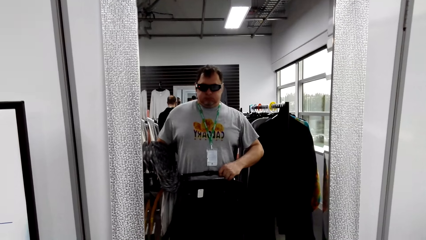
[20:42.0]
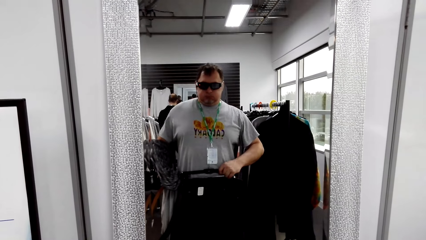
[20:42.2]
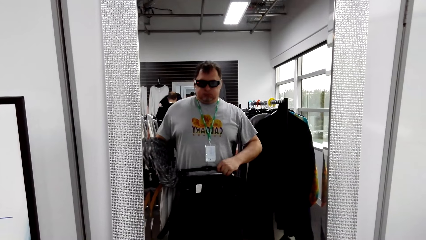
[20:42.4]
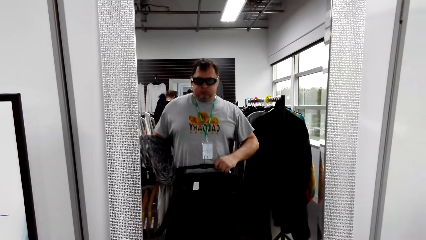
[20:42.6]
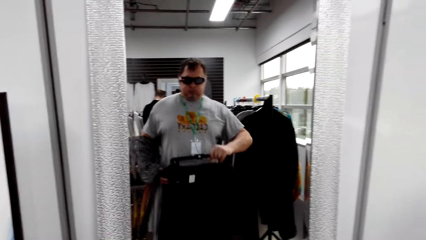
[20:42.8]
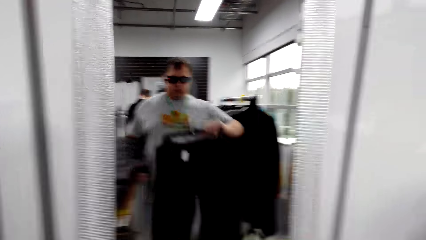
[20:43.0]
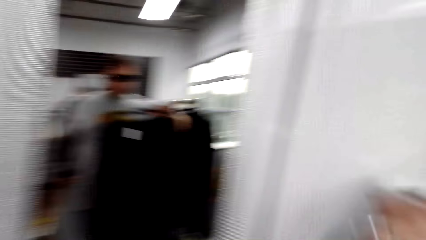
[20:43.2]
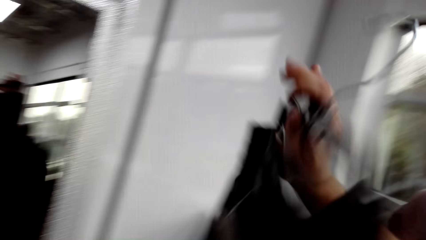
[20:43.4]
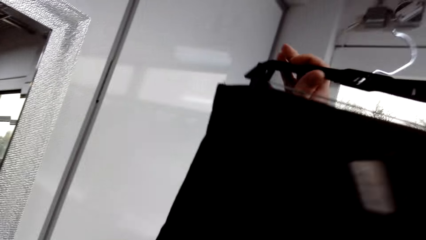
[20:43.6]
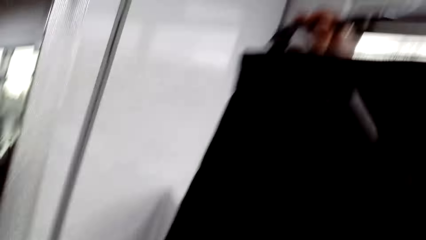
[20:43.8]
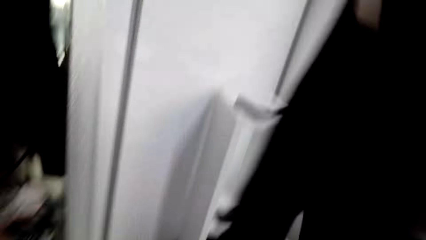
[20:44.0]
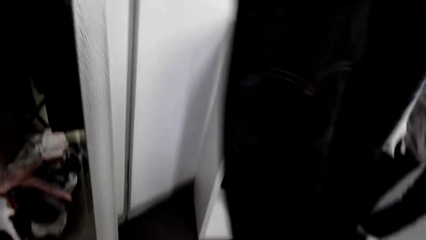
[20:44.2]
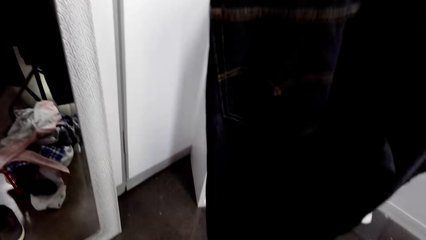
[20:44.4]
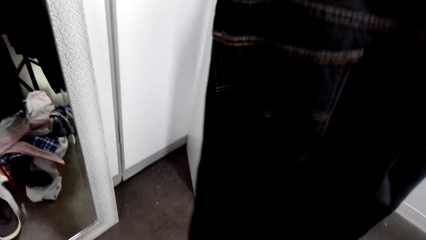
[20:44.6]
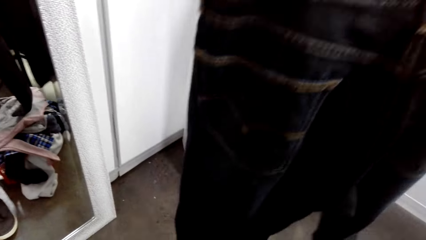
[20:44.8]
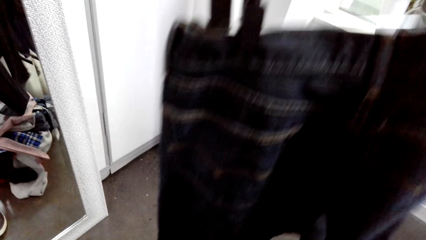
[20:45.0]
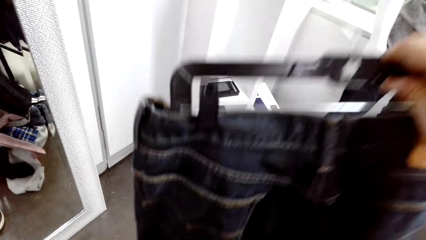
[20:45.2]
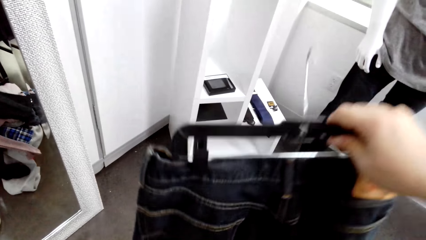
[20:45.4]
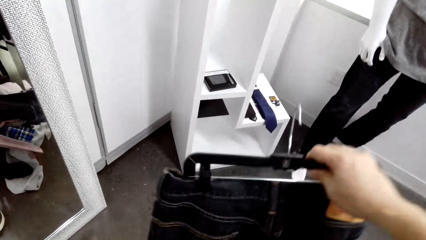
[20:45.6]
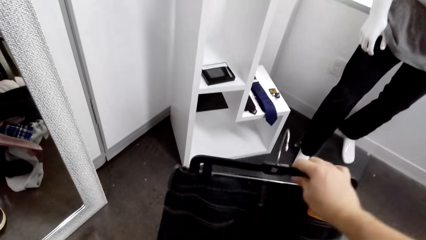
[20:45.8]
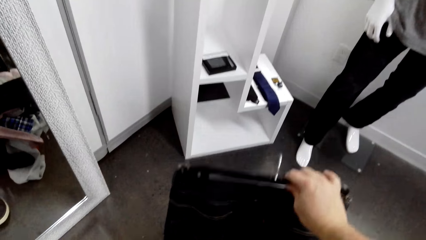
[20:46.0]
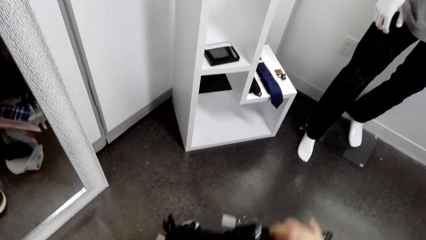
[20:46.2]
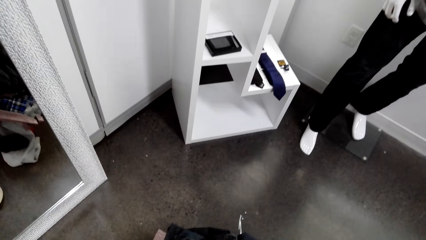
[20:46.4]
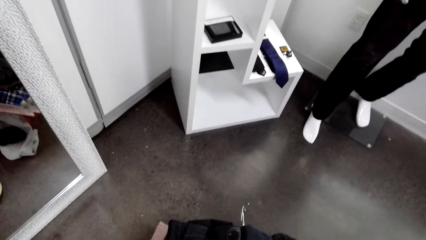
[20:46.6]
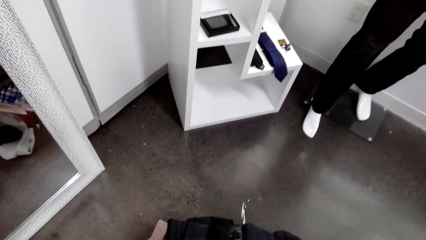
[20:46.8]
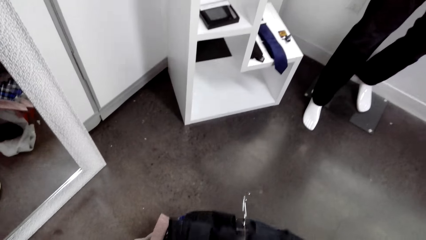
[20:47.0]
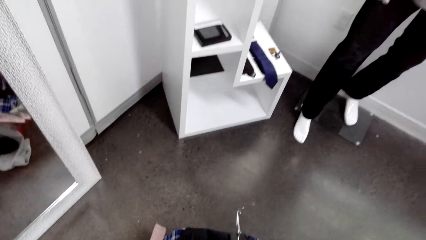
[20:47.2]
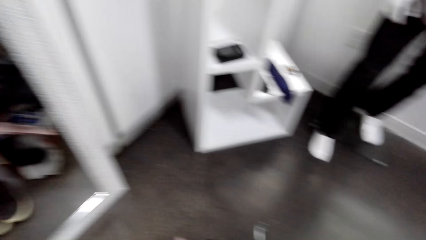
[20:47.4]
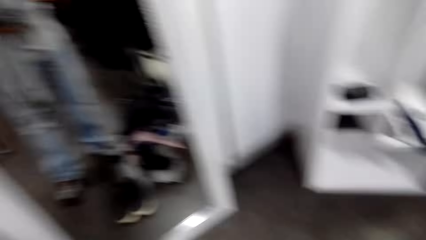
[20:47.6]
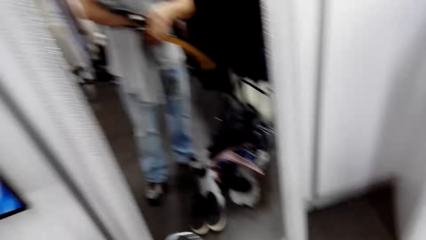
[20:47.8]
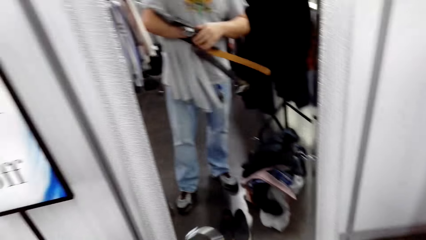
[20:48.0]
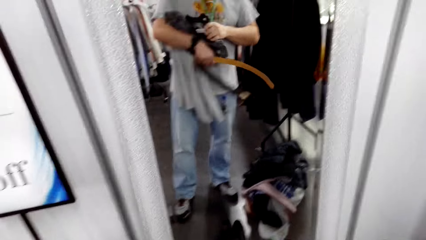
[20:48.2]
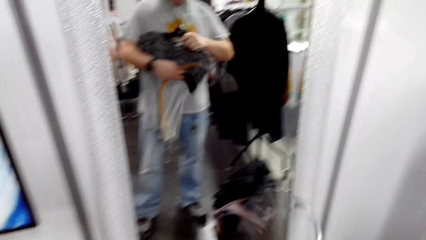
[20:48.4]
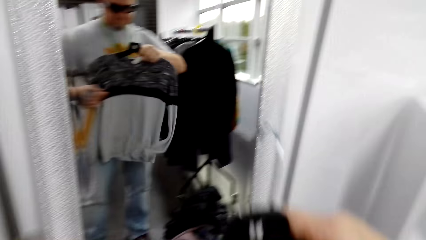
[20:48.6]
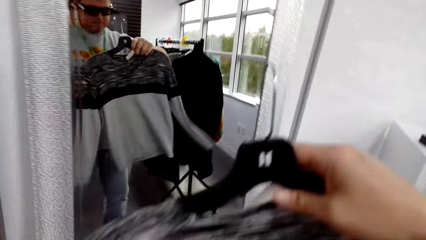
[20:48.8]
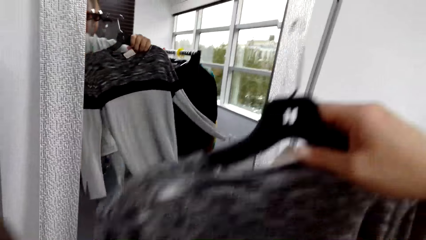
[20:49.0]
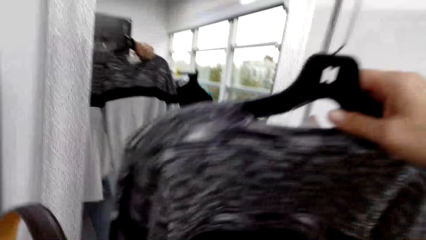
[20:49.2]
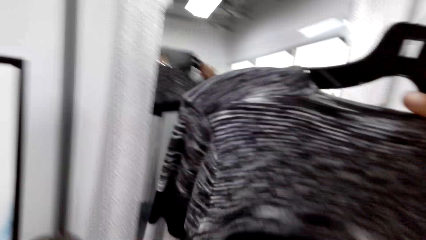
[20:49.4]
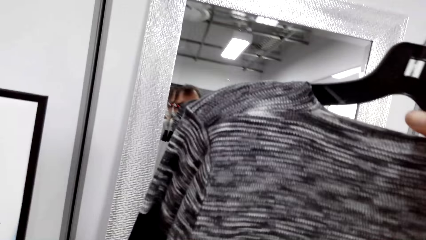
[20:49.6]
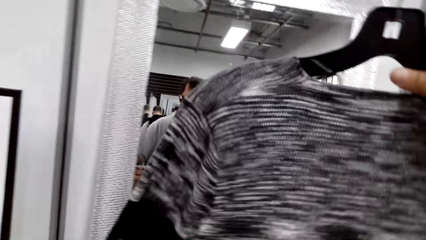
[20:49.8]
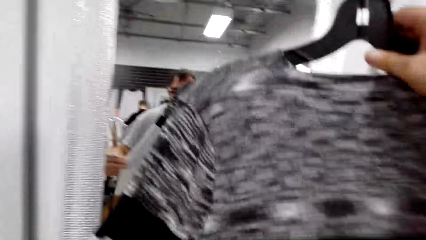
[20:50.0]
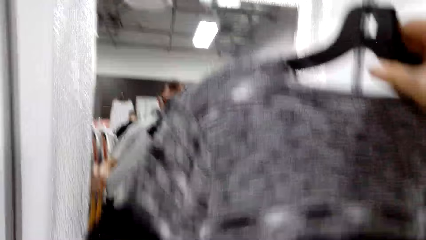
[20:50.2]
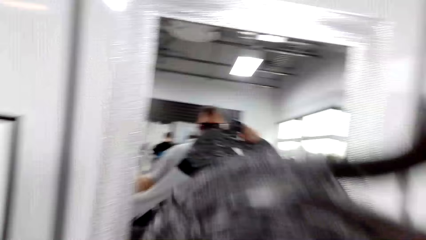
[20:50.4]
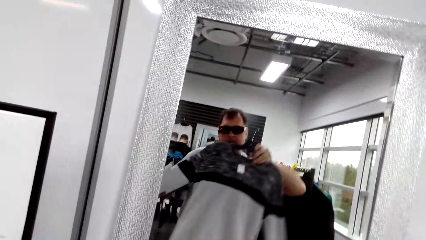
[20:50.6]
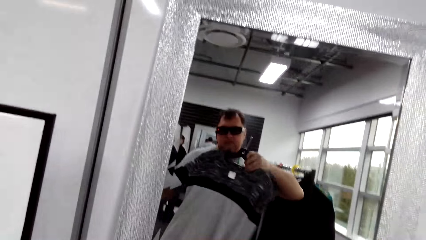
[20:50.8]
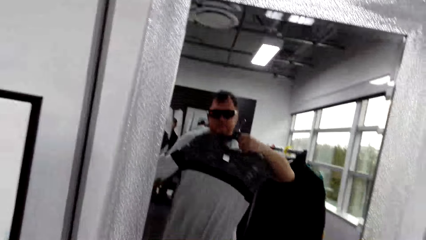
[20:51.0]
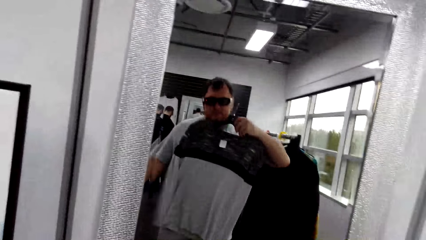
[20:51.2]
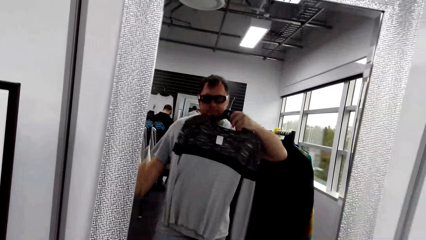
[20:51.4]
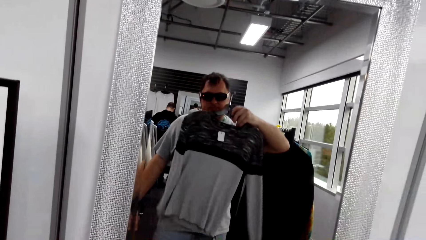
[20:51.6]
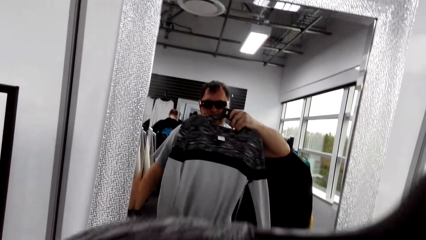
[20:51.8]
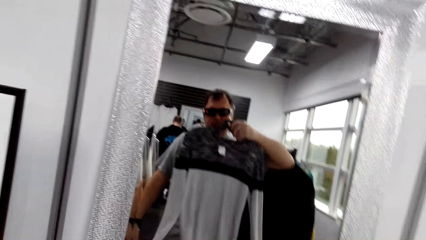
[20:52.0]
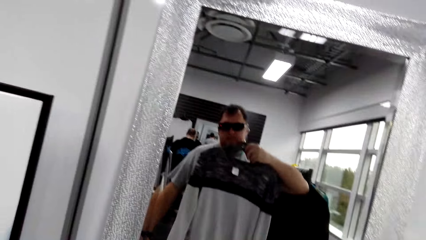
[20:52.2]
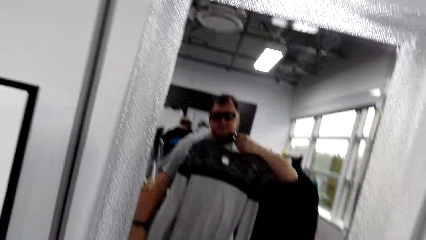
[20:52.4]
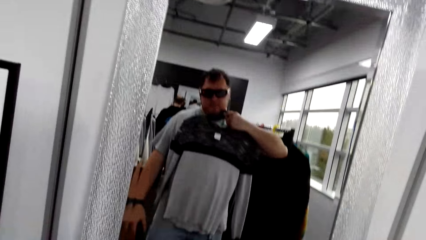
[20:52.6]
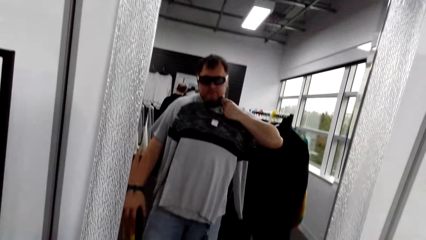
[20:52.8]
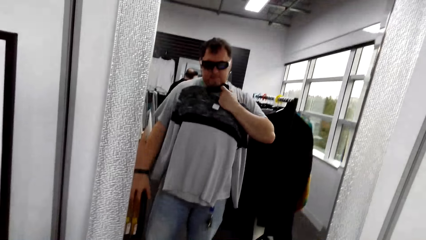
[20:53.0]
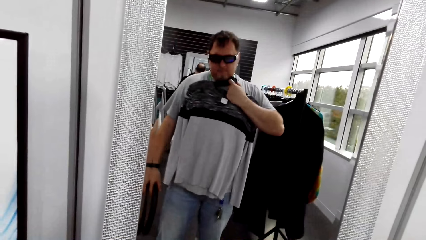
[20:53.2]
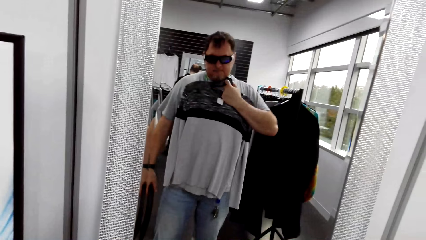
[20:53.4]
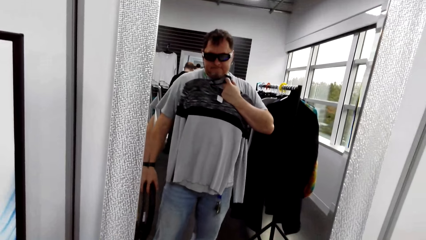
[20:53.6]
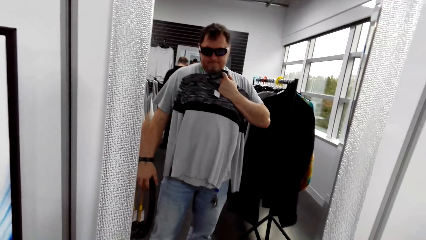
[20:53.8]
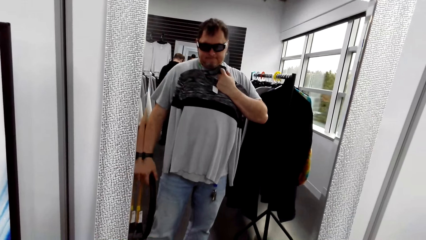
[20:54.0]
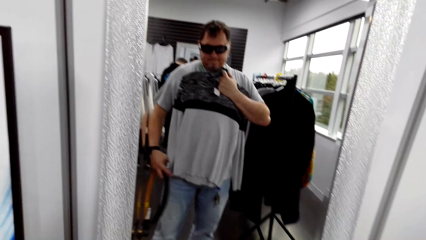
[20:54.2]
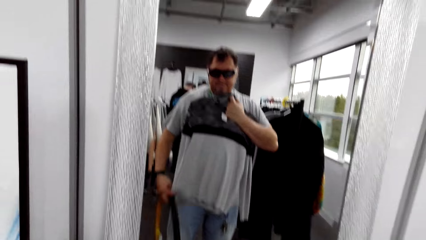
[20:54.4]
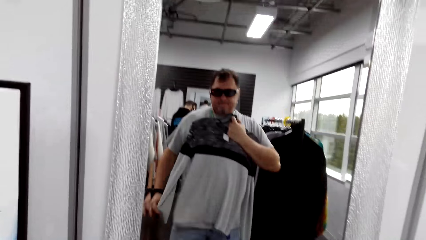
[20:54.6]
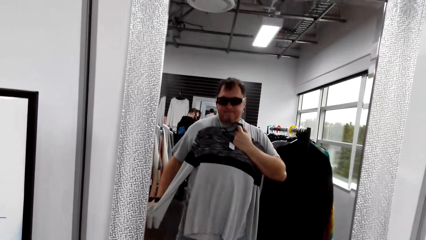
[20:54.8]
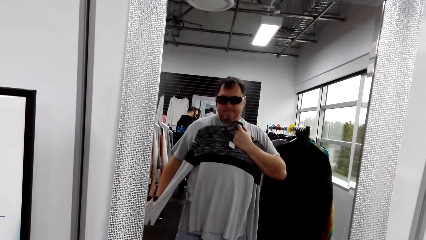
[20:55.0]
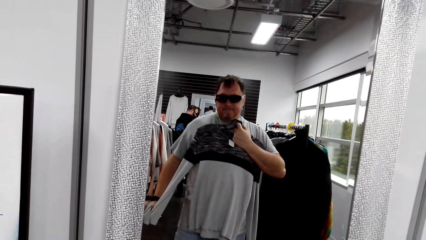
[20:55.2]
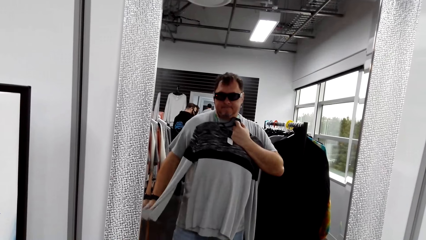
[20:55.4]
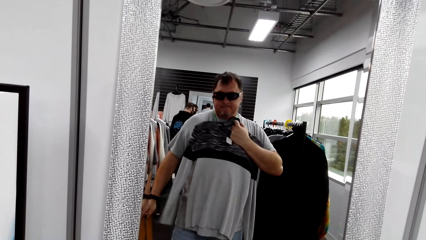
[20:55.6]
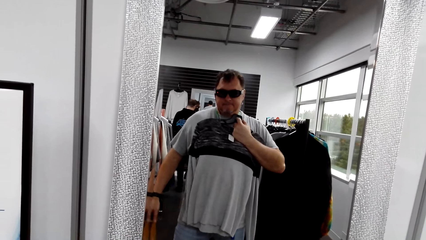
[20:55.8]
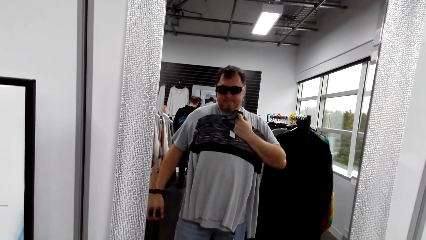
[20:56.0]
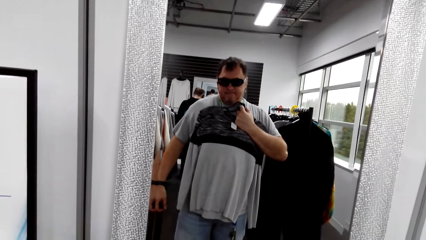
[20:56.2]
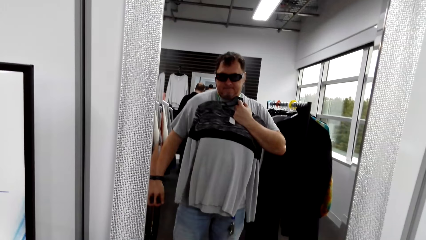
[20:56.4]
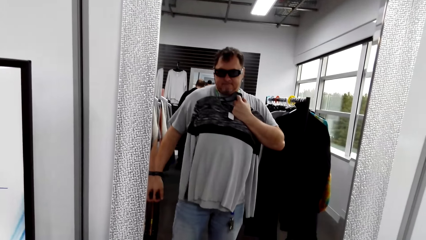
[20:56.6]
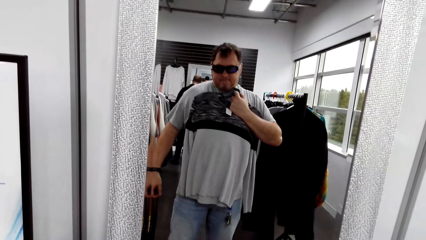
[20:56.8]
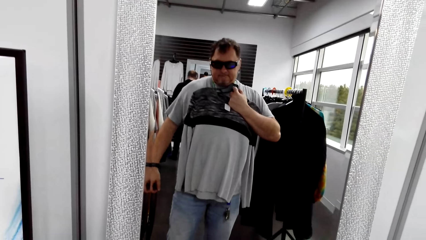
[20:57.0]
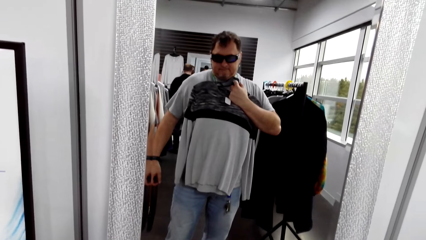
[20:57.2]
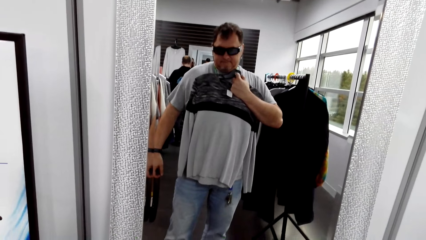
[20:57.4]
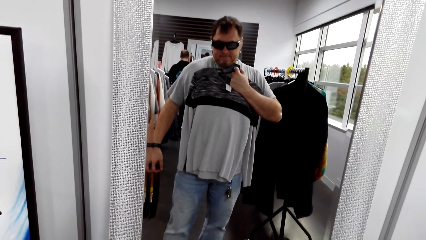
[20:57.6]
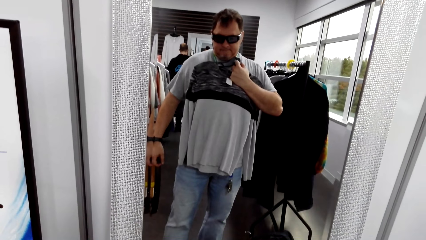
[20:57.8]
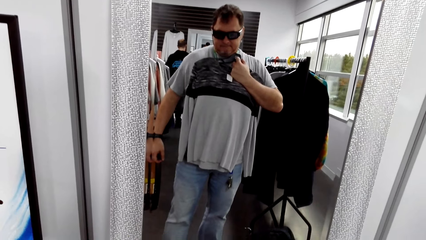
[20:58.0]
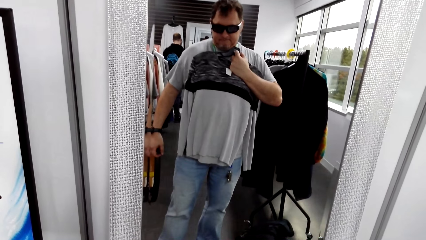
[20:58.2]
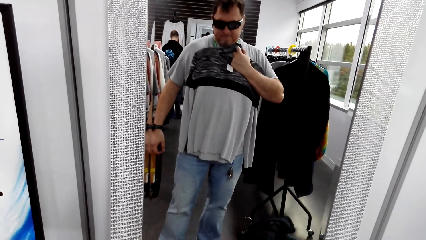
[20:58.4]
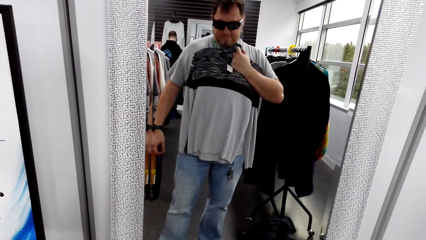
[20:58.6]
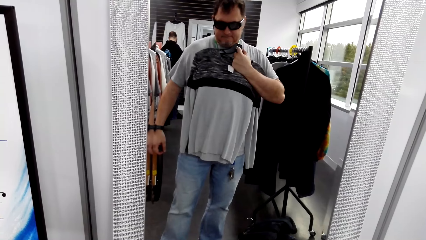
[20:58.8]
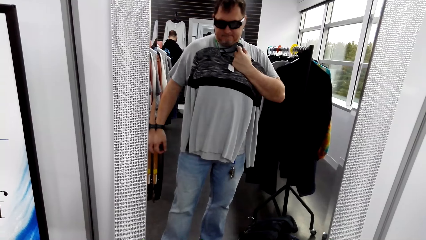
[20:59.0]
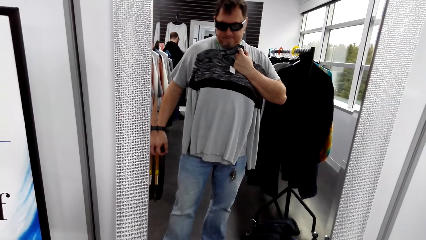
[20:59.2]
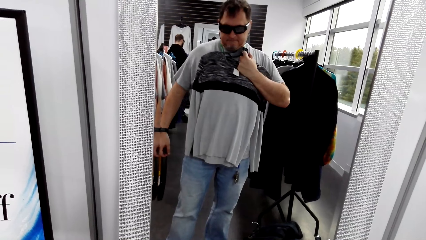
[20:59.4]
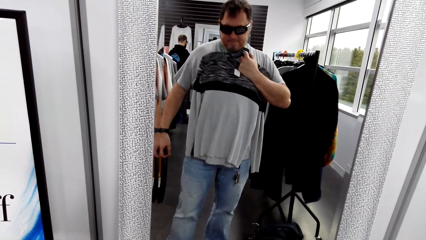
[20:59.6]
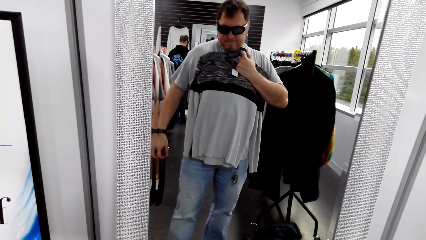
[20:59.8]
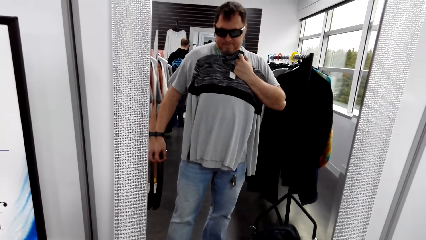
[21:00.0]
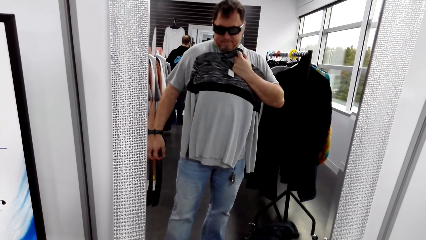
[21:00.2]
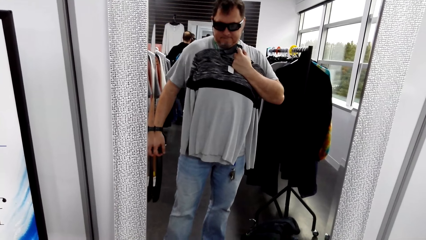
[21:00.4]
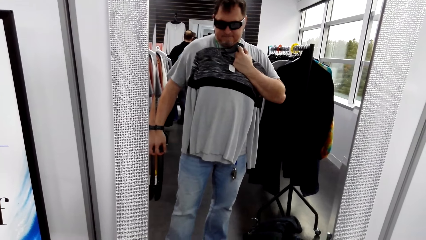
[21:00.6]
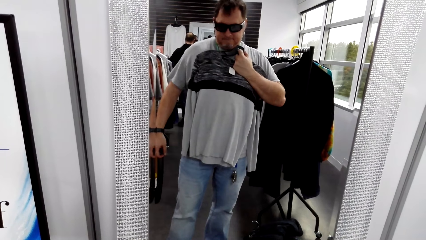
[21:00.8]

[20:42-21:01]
The camera wearer lifts the trouser. They put the trouser in the tray. They look at the t-shirt on the mirror.
